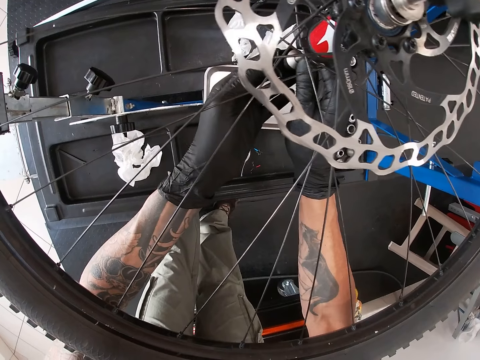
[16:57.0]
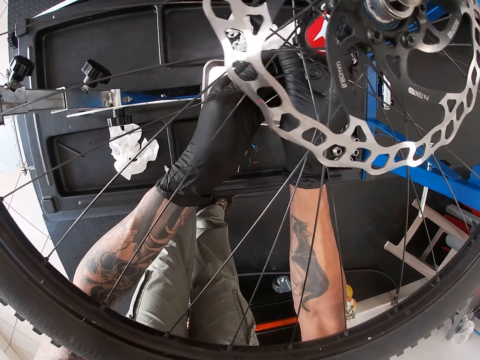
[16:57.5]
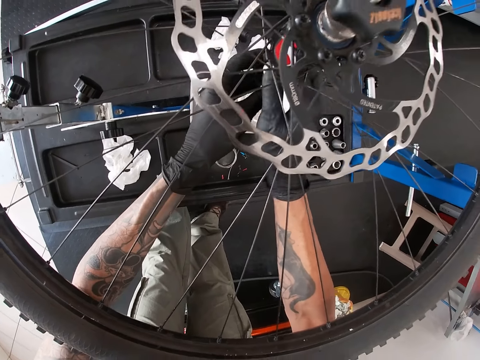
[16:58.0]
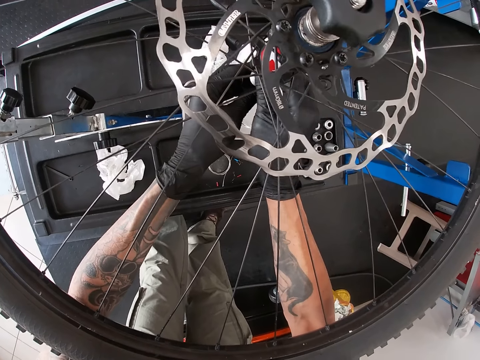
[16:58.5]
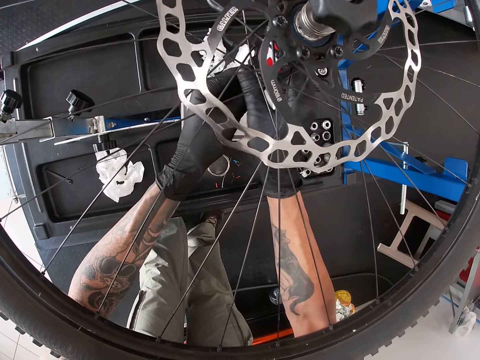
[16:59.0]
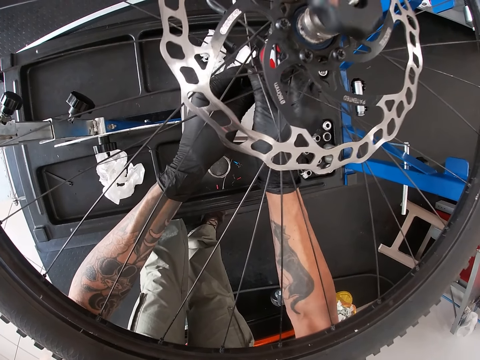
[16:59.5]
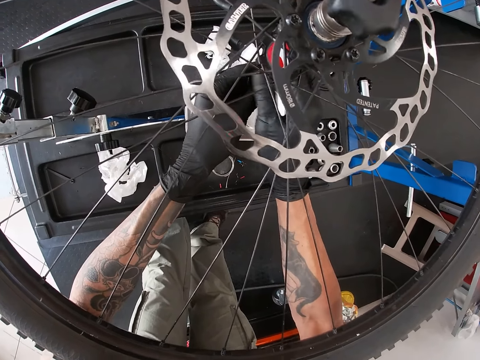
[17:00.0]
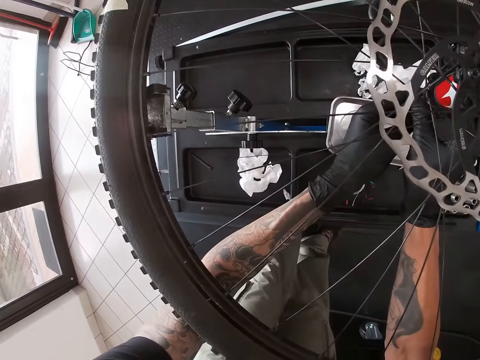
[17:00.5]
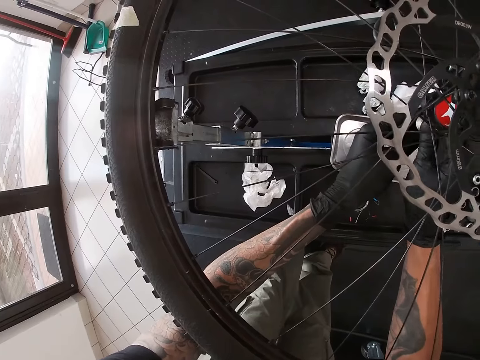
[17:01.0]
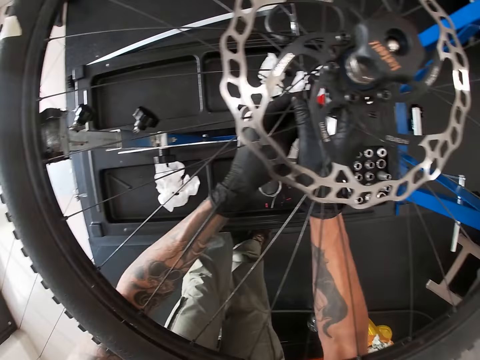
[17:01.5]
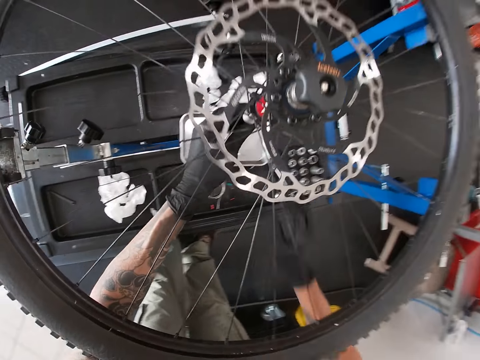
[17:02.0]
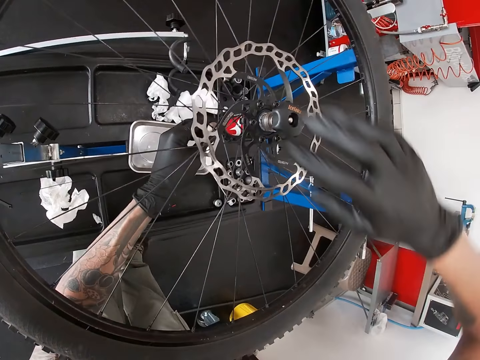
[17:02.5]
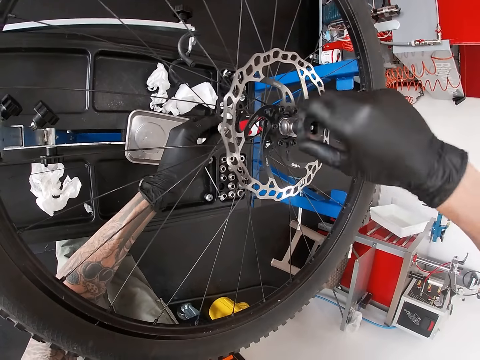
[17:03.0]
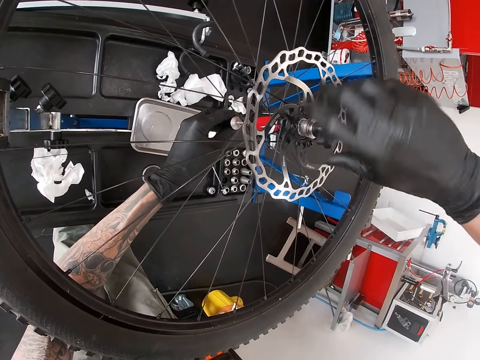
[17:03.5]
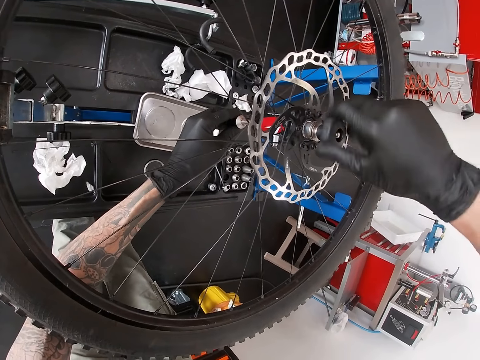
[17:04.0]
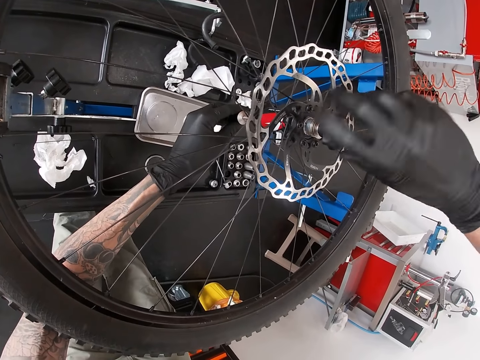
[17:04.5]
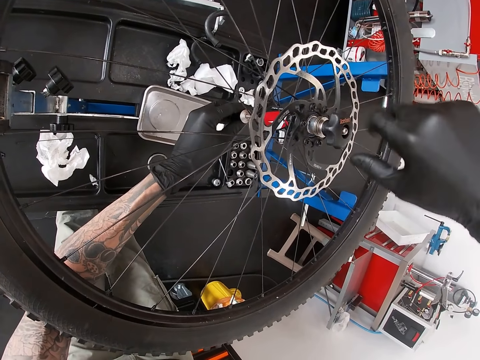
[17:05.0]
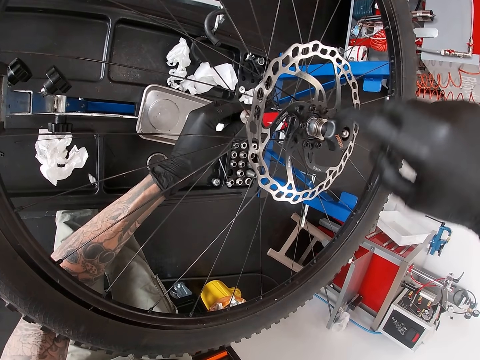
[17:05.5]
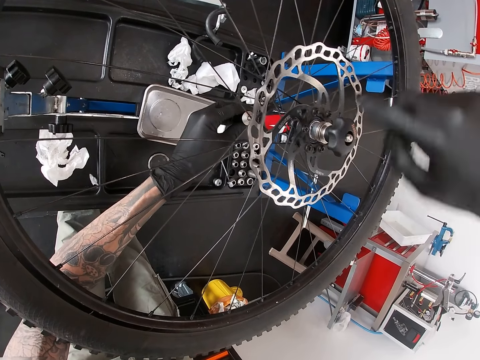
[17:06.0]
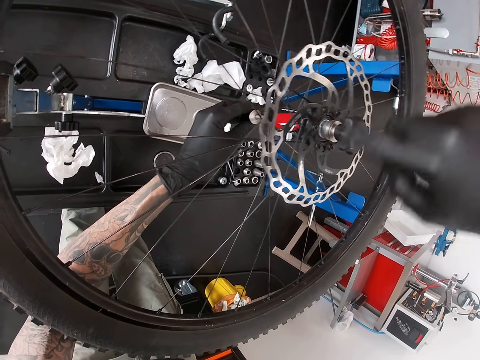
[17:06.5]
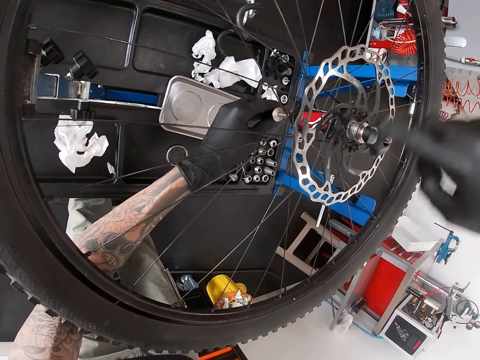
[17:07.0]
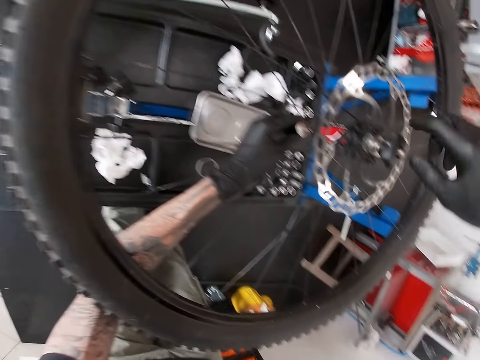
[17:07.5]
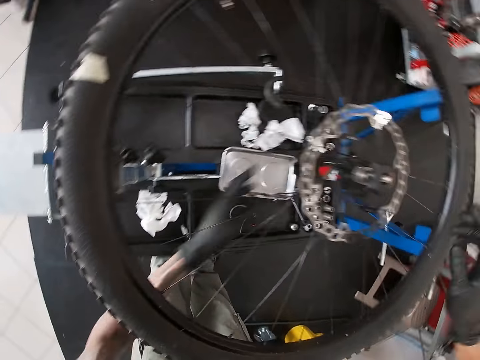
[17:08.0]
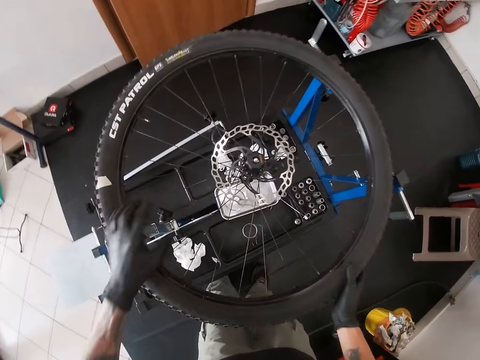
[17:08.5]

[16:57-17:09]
The camera wearer screws the top of the wheel on the hub of the wheel with both hands.

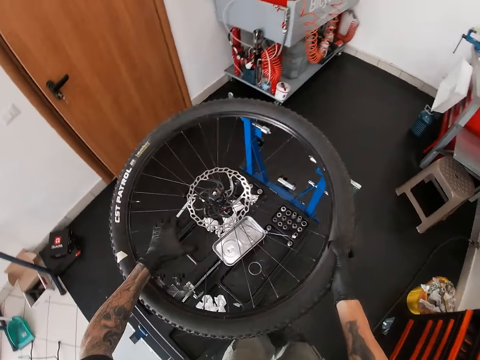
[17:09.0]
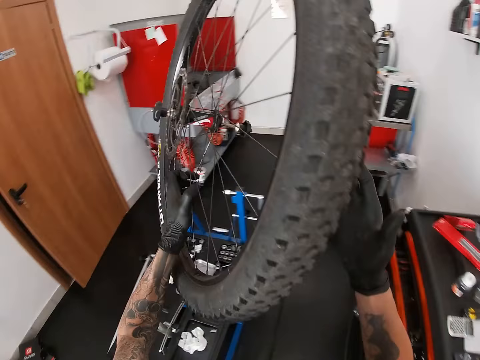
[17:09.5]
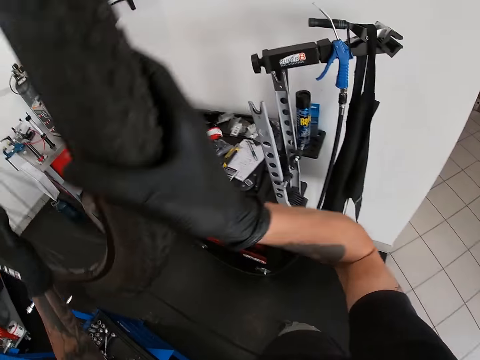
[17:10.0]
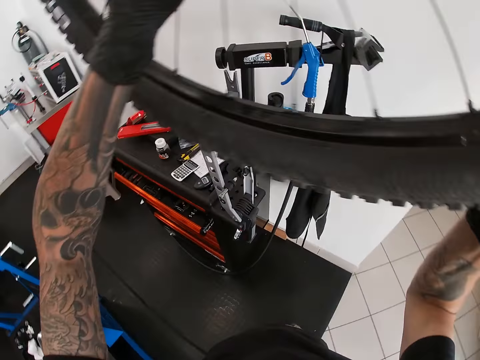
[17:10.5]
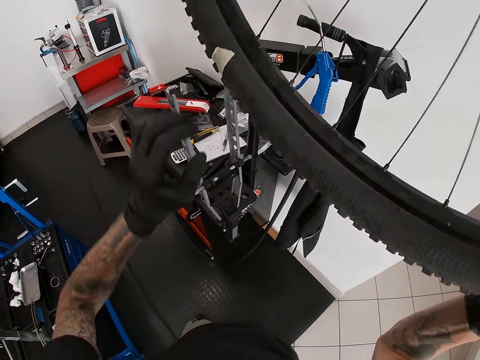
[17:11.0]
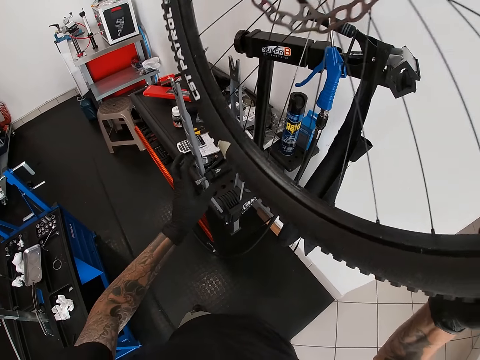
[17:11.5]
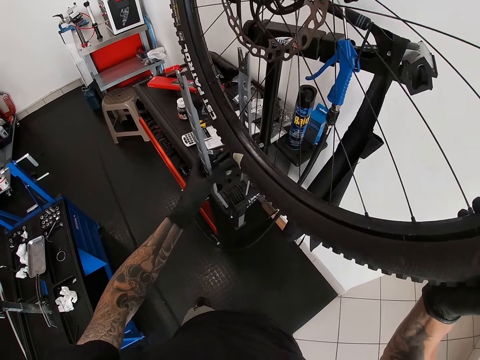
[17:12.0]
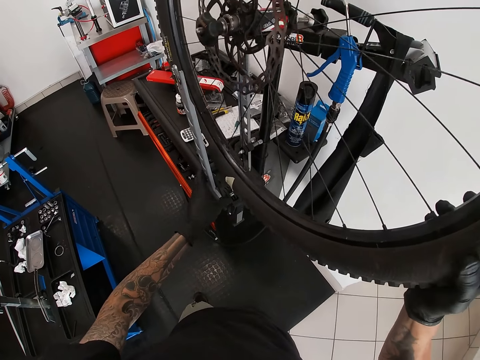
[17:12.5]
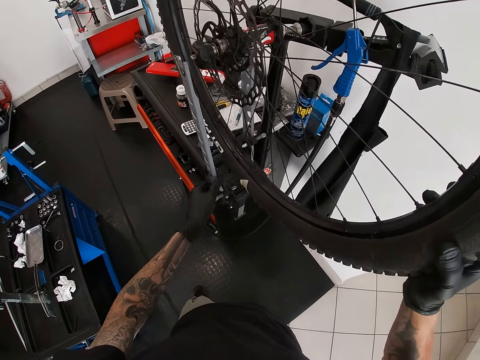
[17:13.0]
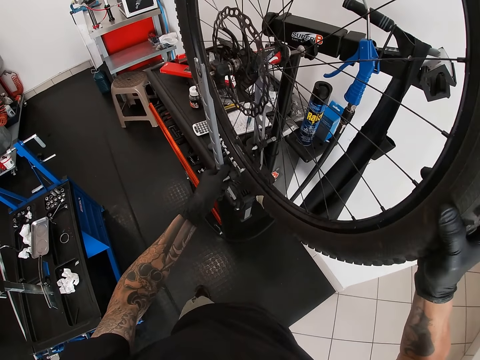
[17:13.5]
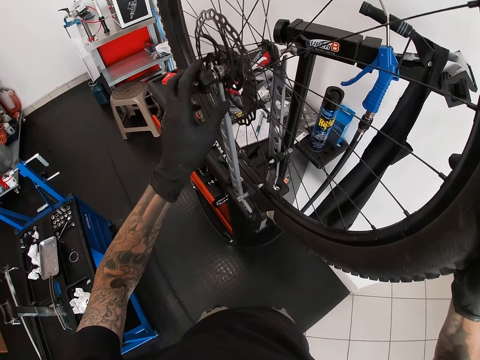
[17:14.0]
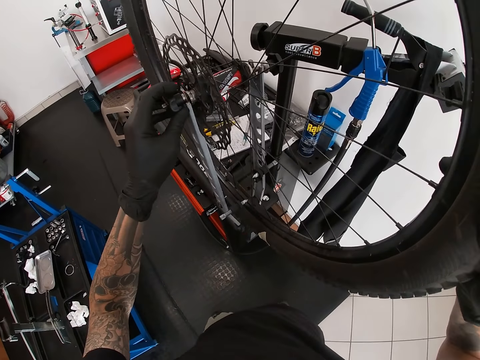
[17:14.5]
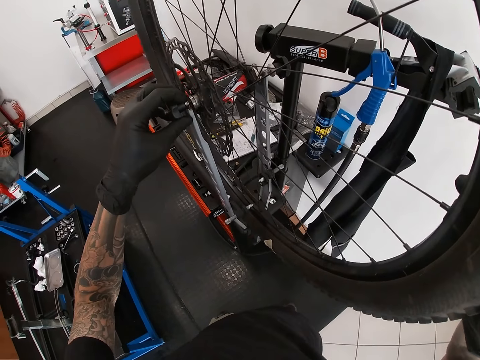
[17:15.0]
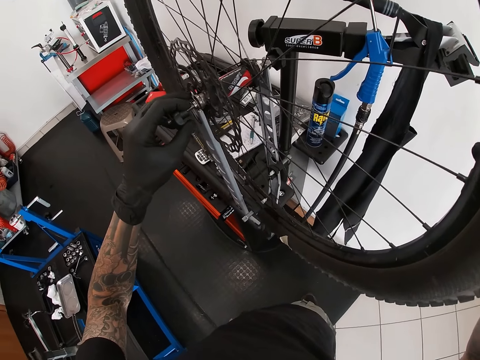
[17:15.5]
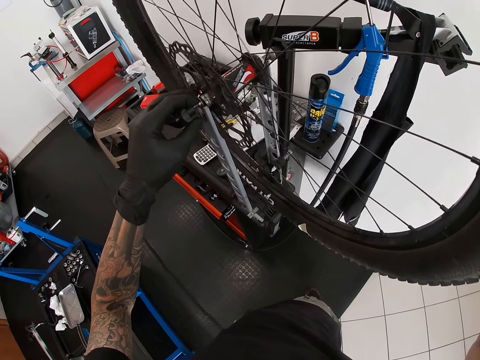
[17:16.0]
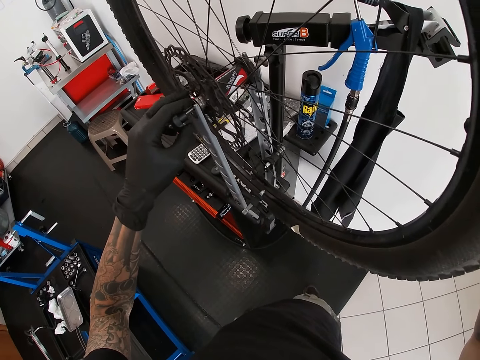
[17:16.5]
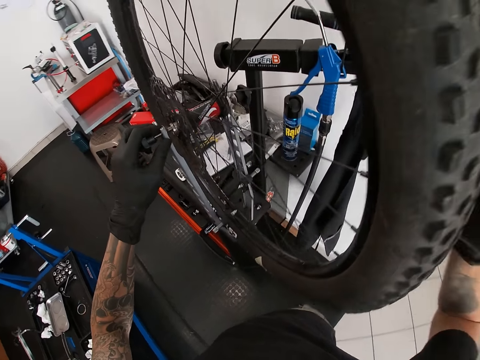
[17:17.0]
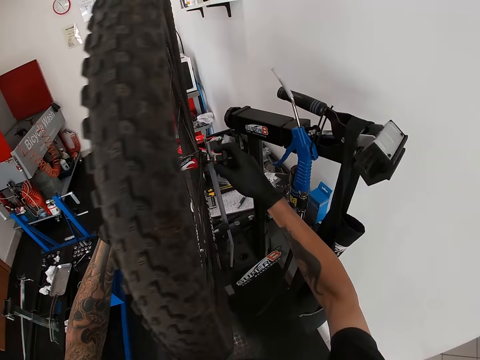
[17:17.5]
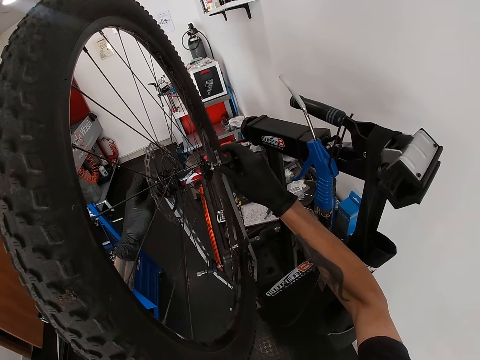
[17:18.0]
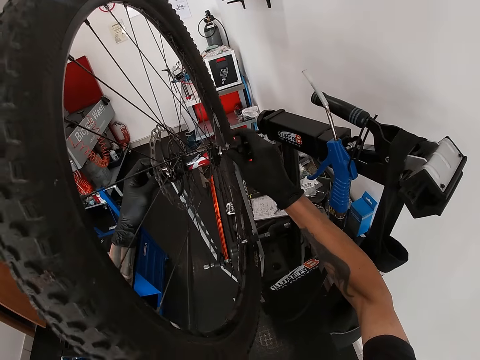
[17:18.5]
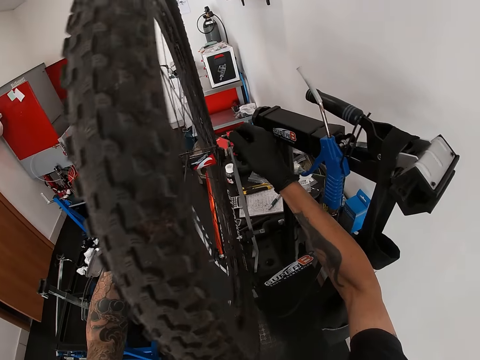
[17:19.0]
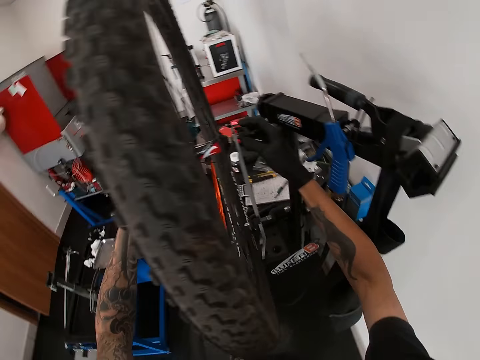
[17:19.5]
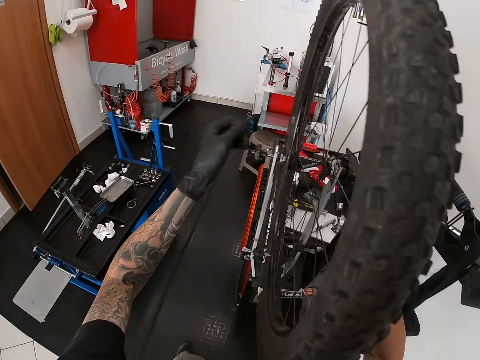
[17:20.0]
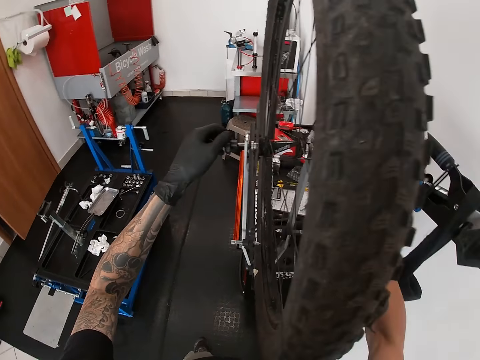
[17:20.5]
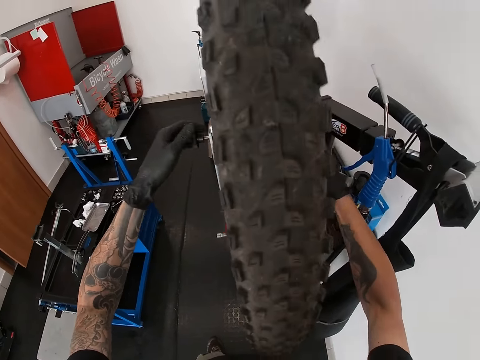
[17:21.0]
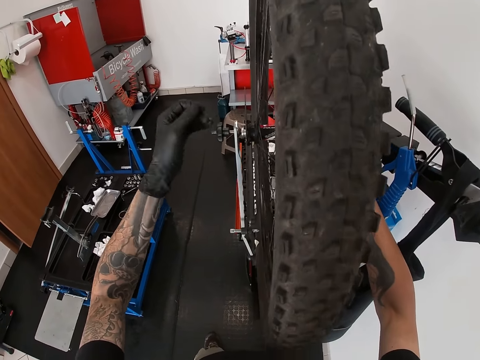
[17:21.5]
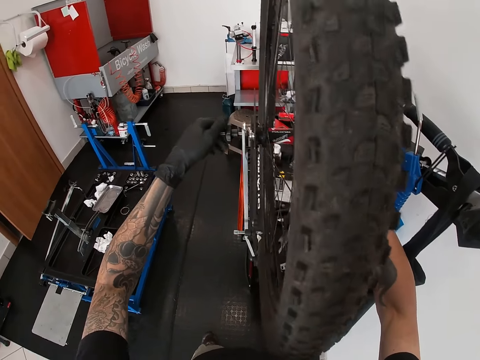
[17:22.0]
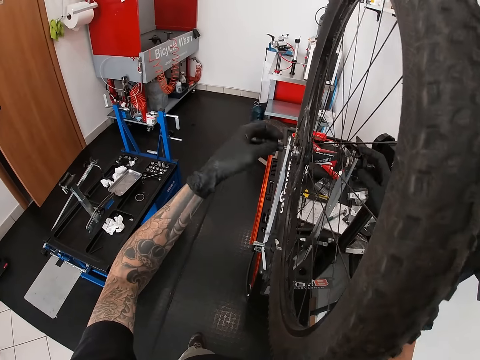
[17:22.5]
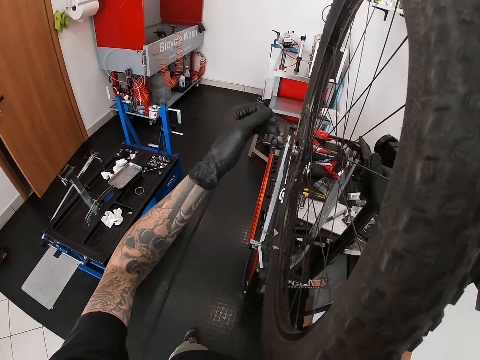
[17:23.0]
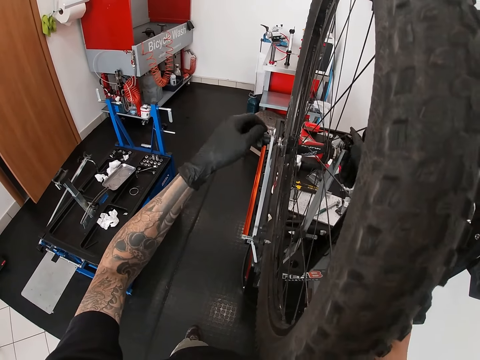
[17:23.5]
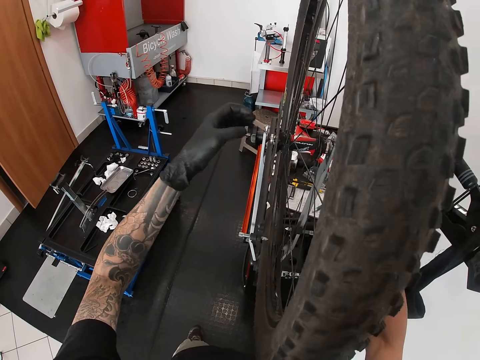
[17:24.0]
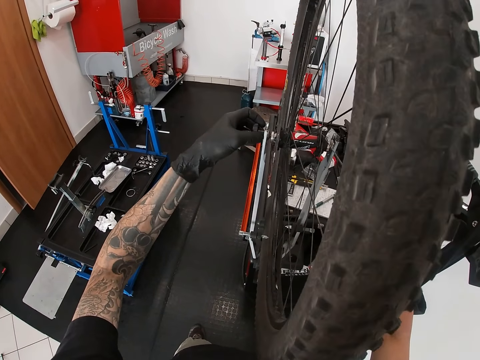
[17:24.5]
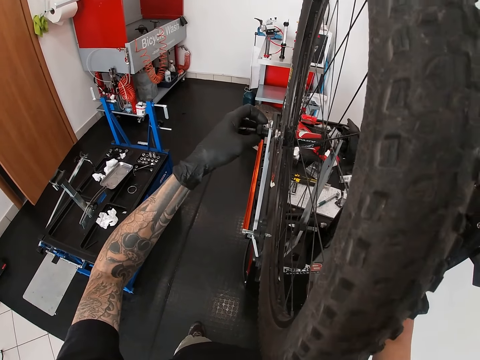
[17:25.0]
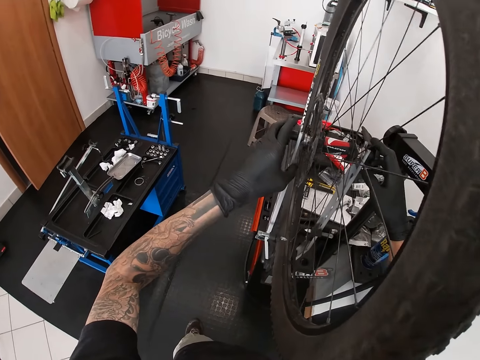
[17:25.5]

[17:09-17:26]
The camera wearer carries the tyre with both hands. He lifts the bike tire. He lowers the lever of a bicycle wheel truing stand with his left hand. He places the tyre in the bicycle wheel truing stand with both hands. He places the hub of the bicycle on the hub holder of the bicycle wheel truing stand with his left hand. He places the hub of the bicycle on the hub holder of the bicycle wheel truing stand with his right hand. He screws the hub of the bicycle on the hub holder of the bicycle wheel truing stand with both his hands.
